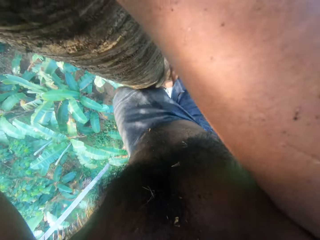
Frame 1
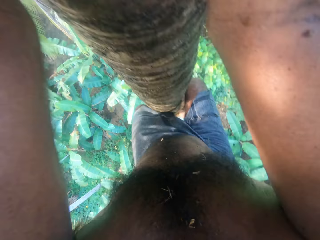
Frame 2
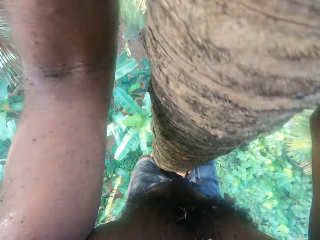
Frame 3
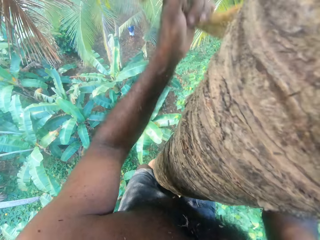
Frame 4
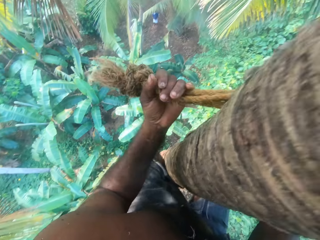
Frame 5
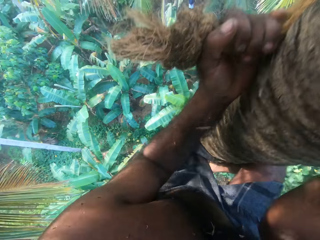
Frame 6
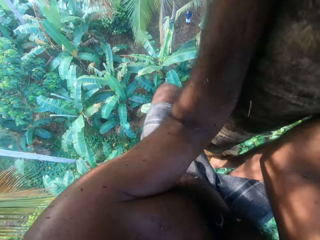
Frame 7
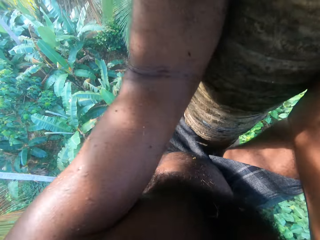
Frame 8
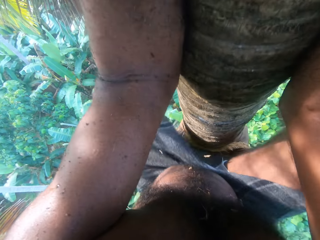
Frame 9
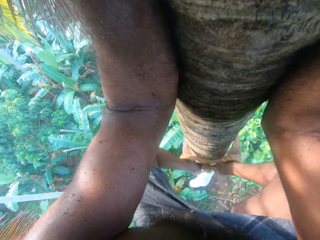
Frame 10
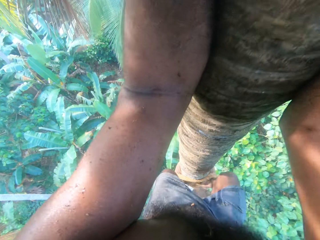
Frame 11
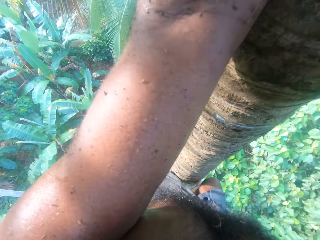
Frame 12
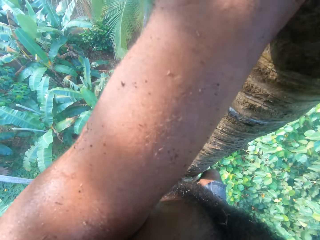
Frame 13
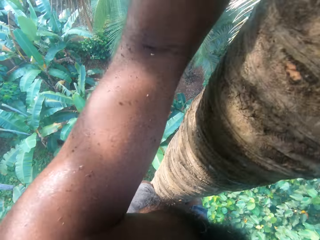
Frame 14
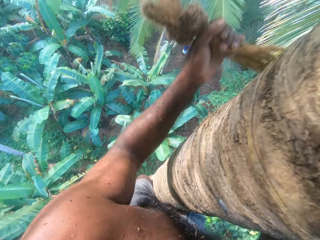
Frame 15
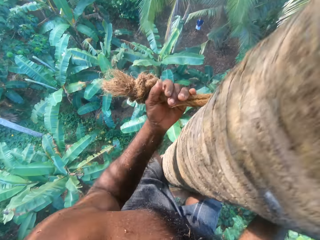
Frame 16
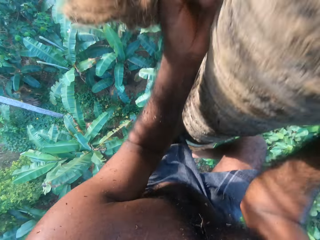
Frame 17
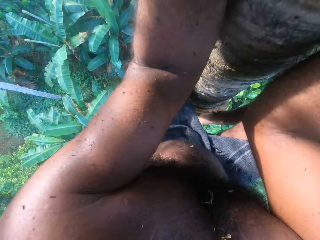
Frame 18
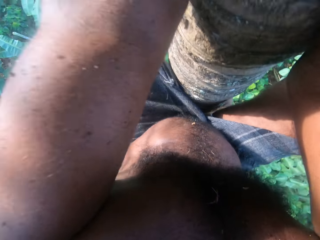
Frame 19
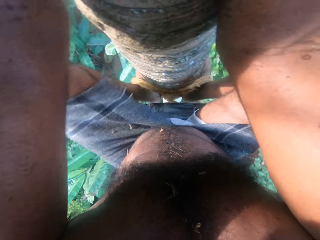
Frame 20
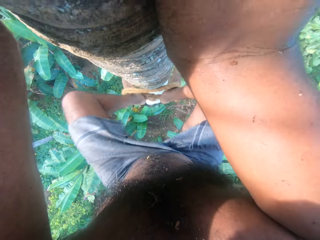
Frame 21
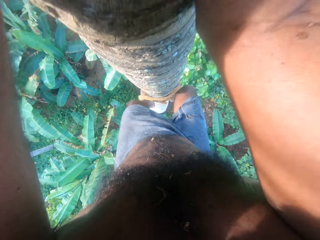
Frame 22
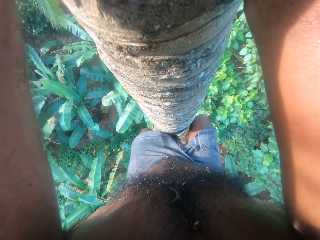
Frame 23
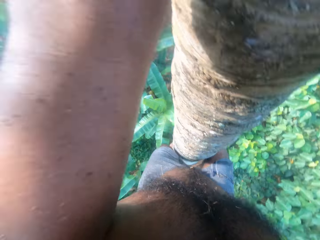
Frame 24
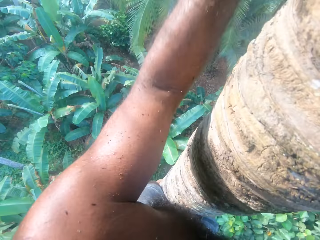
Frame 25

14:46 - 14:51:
The camera wearer climbs down the coconut tree.

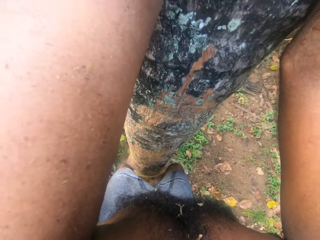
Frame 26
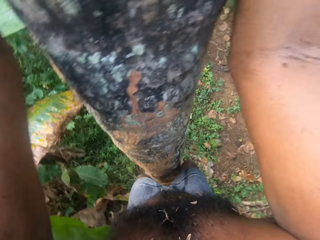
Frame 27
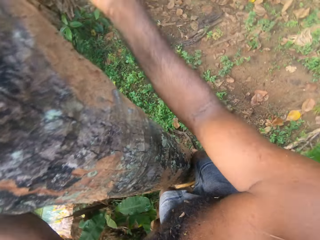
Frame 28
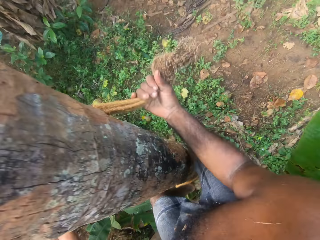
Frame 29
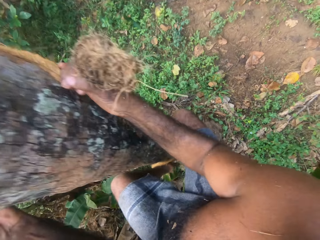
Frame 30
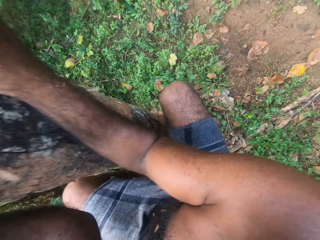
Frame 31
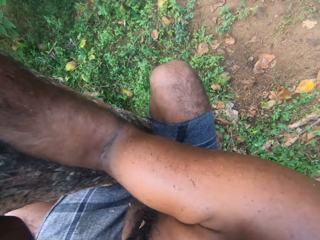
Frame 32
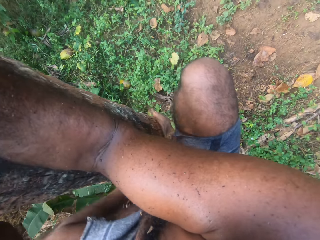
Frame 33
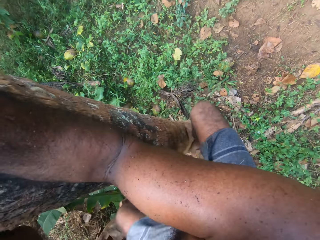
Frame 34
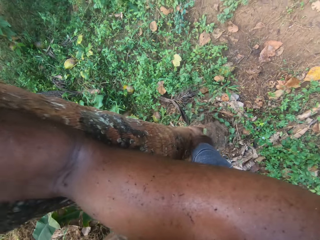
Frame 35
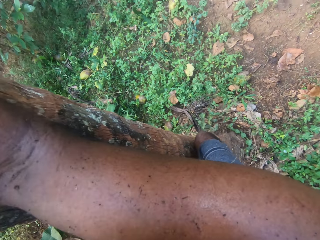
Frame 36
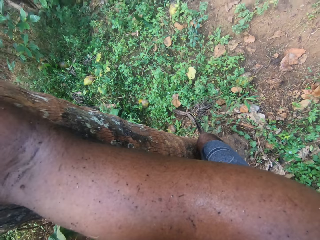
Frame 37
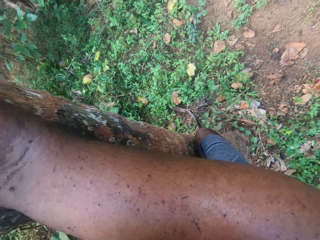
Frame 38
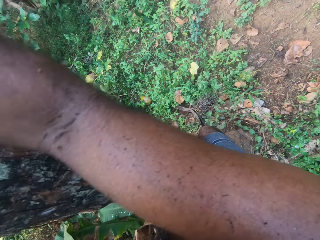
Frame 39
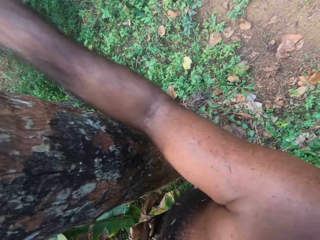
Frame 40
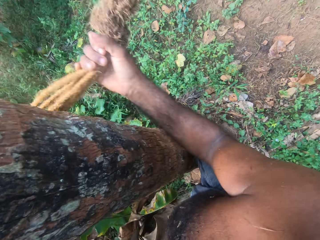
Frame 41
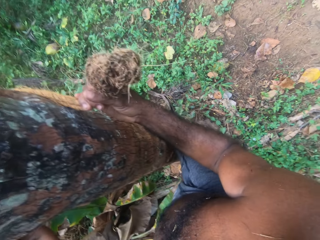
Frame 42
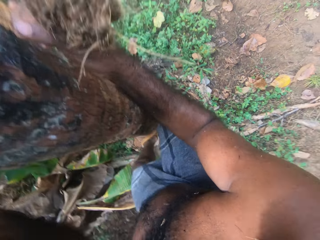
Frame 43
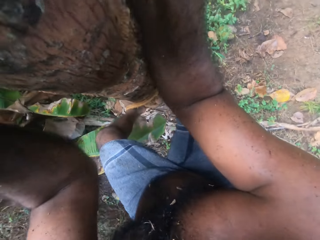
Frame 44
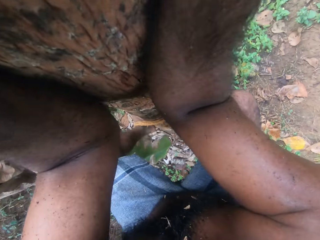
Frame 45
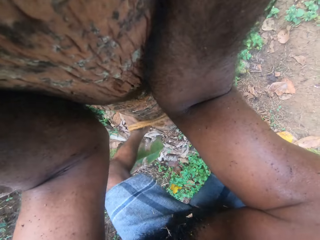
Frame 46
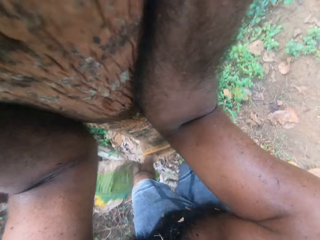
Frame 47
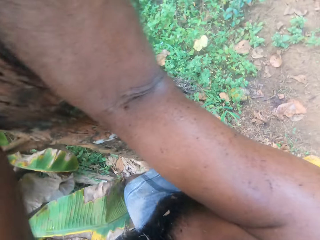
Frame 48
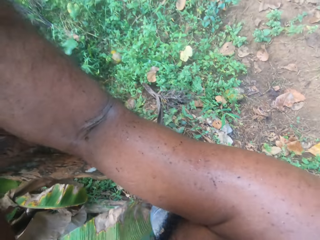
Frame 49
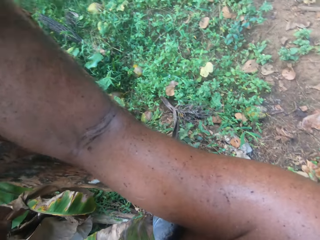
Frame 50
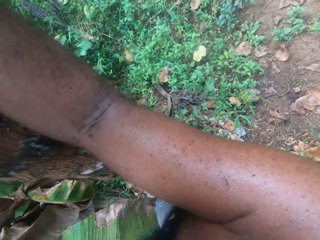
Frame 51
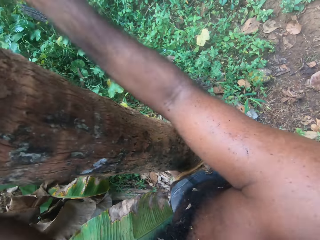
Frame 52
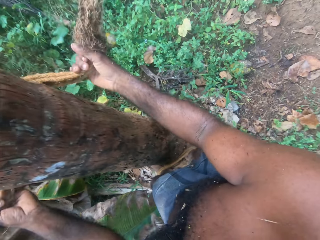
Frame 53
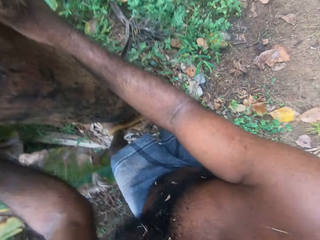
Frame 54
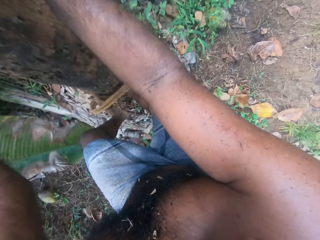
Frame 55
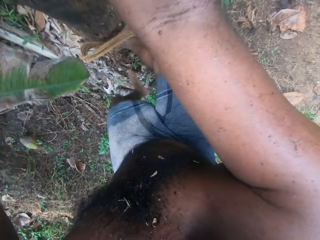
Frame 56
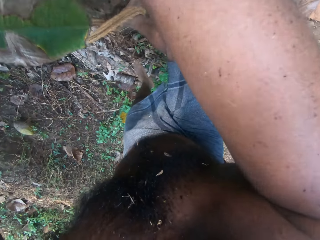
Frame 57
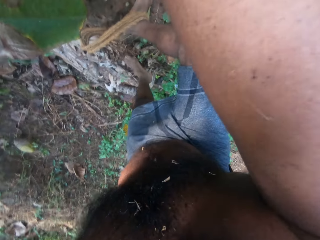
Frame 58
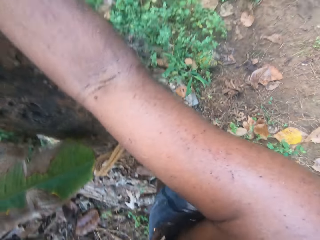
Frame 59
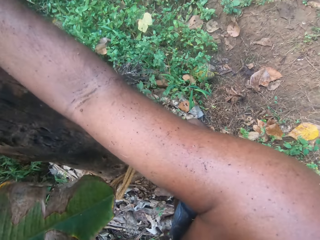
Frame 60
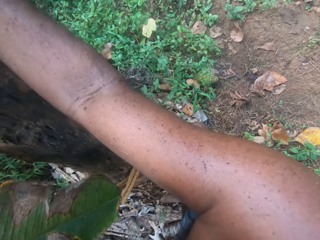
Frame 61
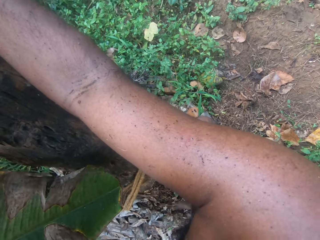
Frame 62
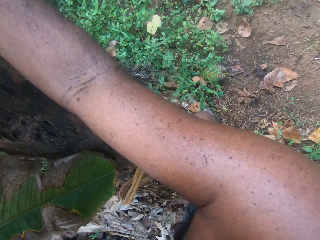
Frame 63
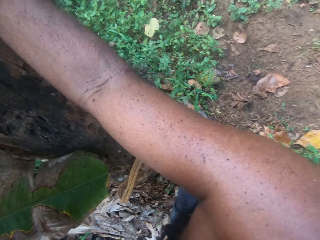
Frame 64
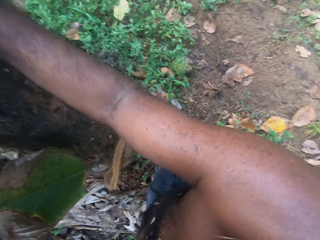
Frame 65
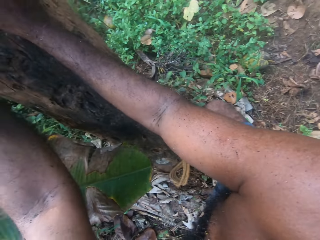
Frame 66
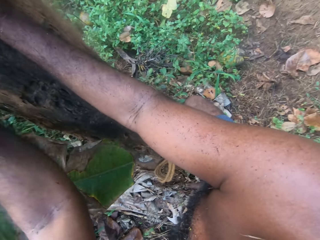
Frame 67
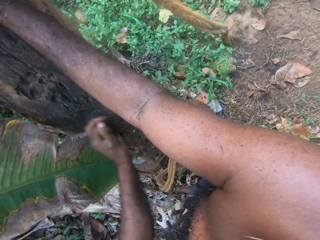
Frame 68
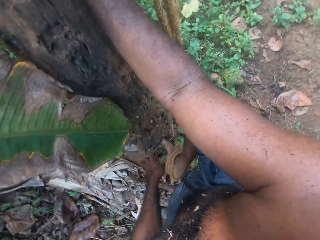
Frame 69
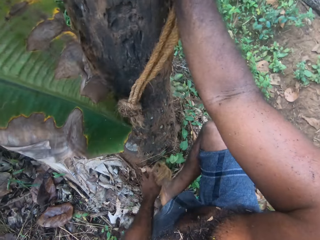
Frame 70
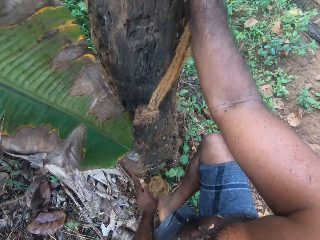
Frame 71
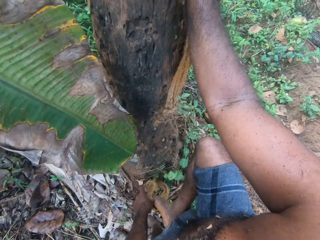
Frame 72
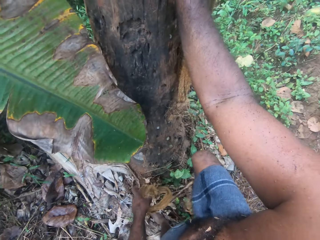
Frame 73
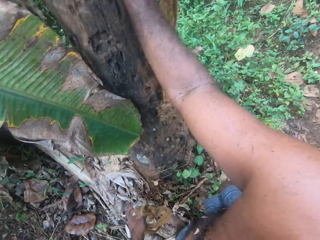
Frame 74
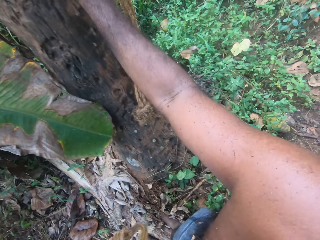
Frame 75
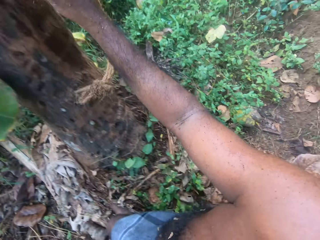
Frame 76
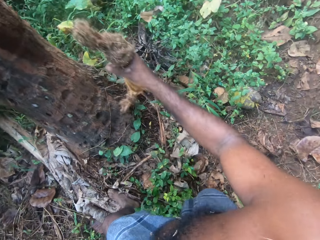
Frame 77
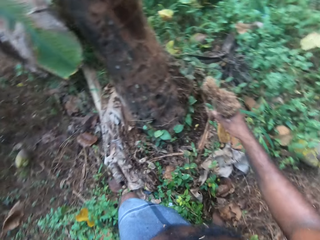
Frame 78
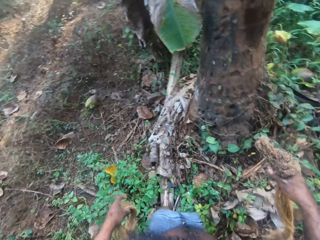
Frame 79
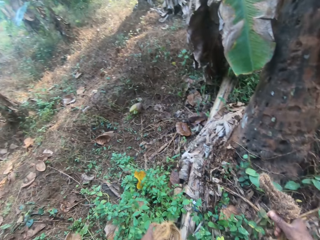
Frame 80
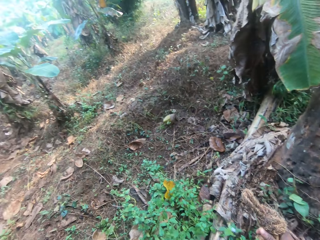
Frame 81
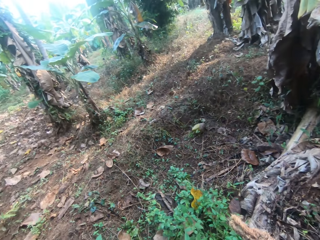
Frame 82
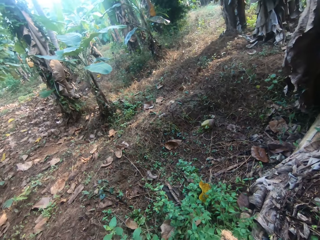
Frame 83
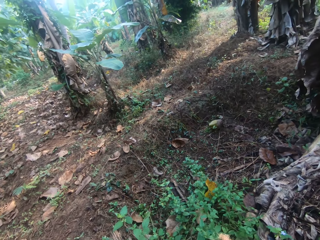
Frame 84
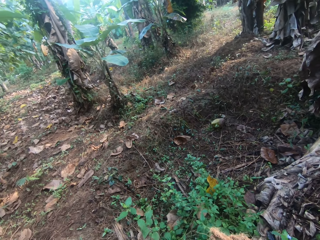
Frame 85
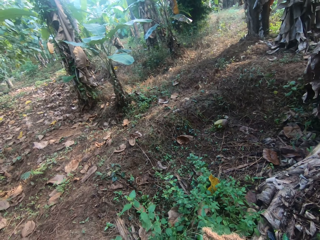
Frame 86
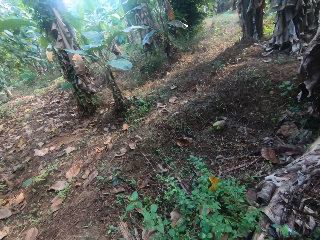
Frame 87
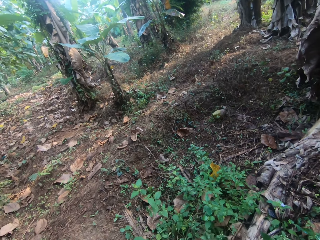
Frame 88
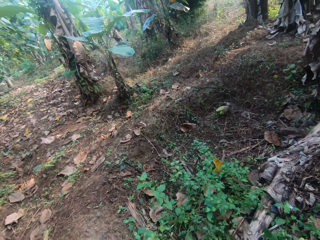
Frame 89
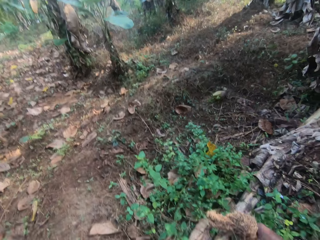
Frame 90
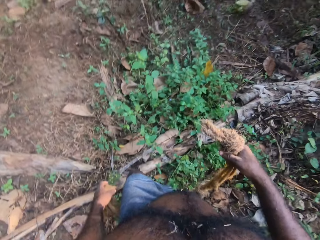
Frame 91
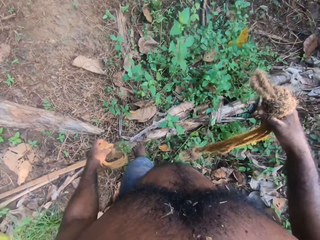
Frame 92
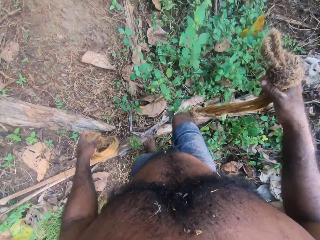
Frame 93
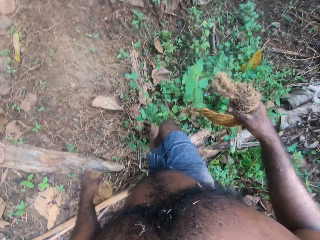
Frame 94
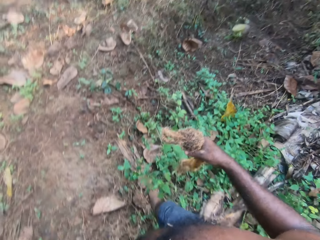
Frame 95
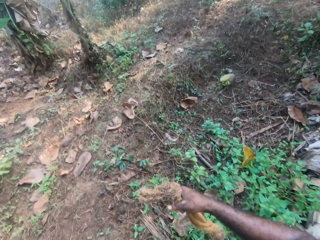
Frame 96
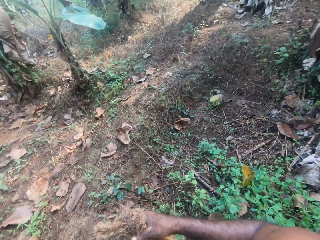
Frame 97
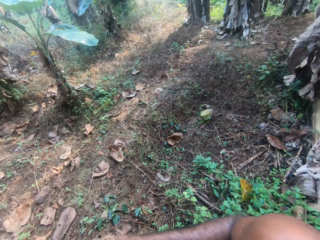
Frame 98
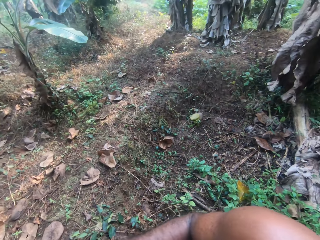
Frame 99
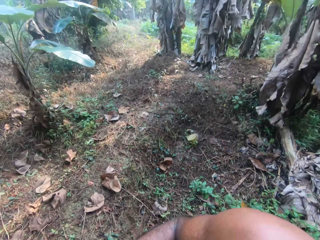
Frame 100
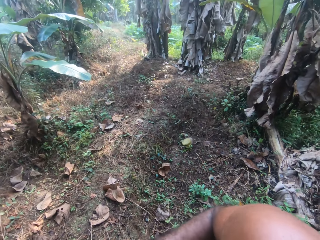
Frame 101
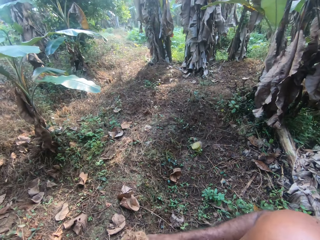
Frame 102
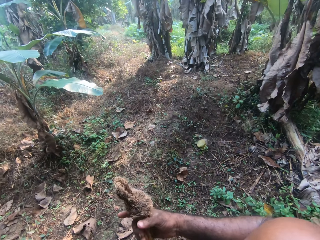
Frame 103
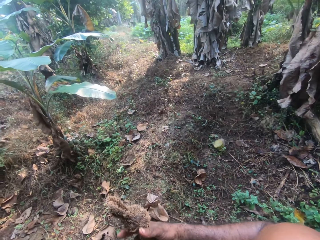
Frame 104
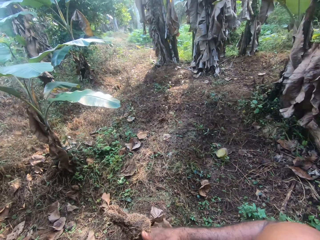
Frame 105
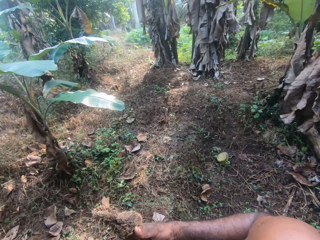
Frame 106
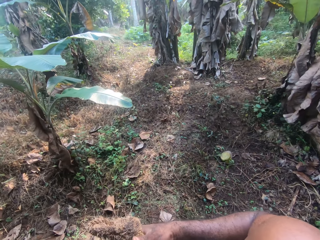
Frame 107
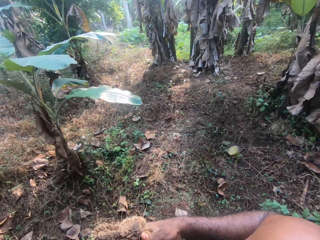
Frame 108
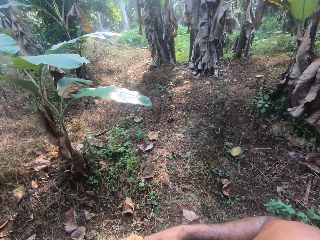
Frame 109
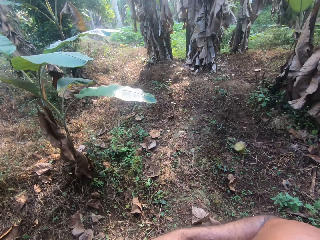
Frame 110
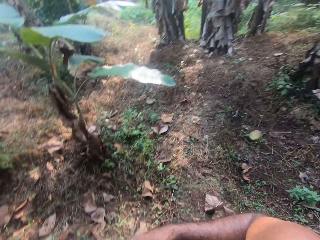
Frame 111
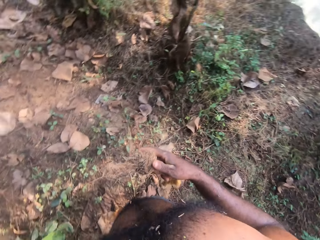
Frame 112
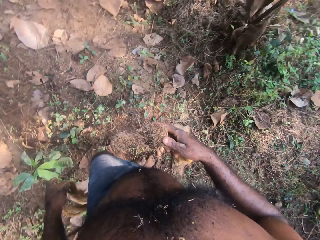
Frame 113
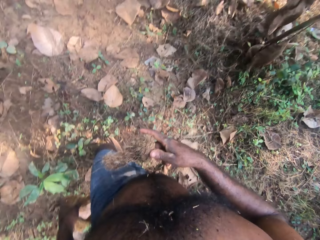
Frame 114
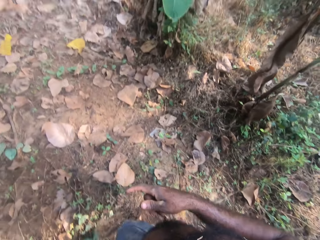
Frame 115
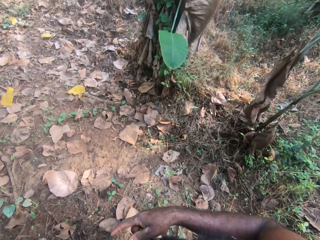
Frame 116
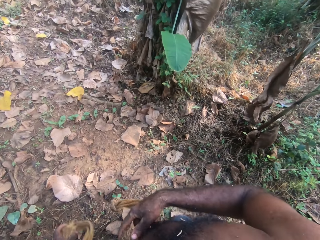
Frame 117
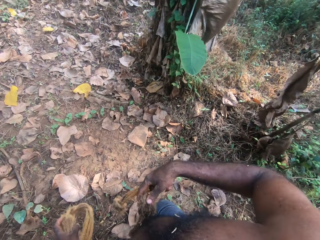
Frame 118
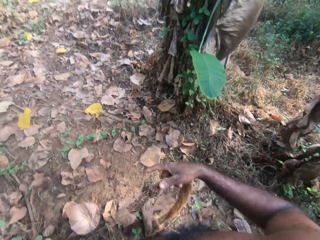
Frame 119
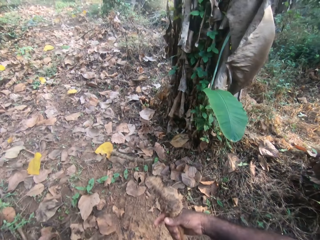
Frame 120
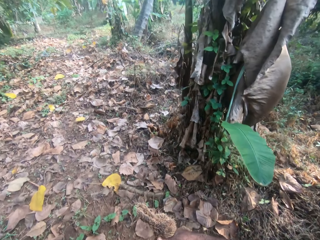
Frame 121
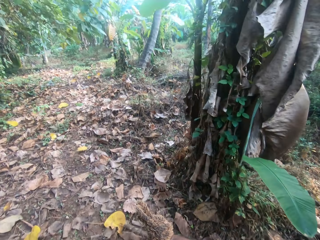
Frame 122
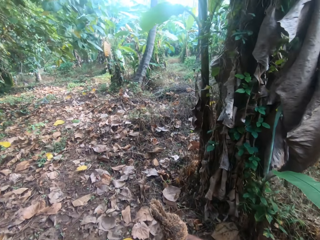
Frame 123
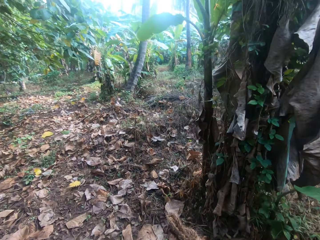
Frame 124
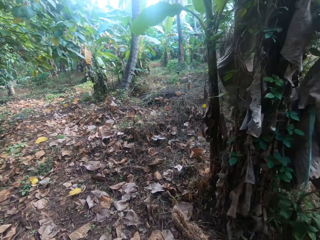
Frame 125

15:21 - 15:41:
The camera wearer converses with a person. They take off a rope from the leg. They look aside. They move around the garden.
